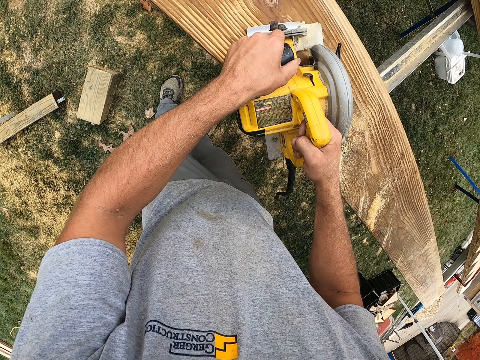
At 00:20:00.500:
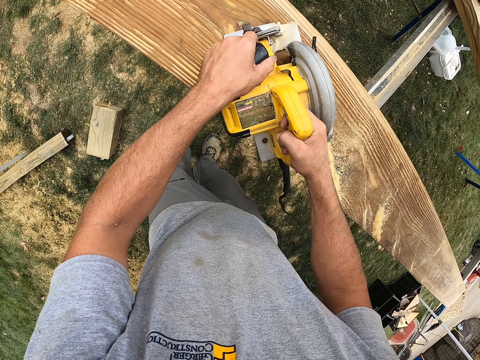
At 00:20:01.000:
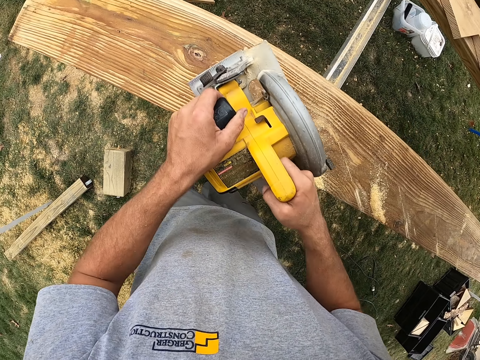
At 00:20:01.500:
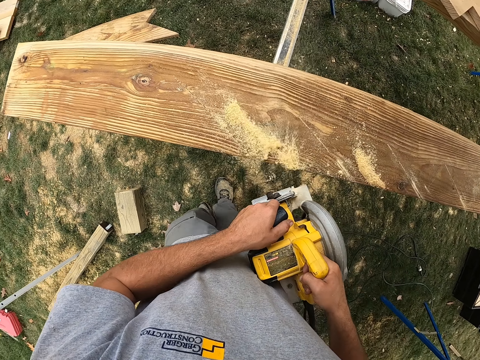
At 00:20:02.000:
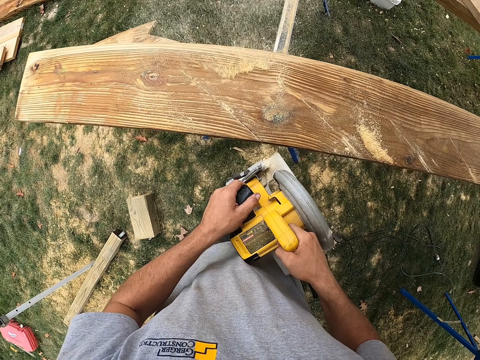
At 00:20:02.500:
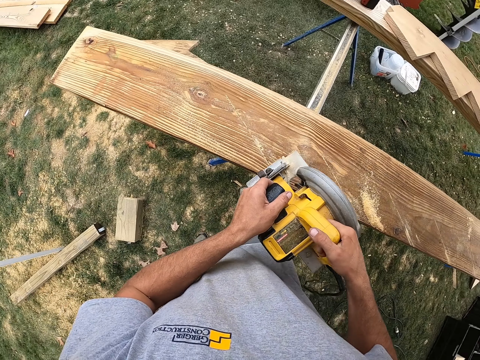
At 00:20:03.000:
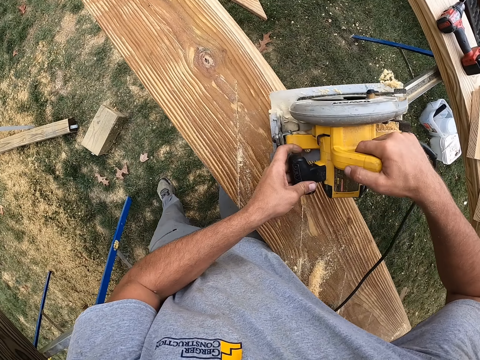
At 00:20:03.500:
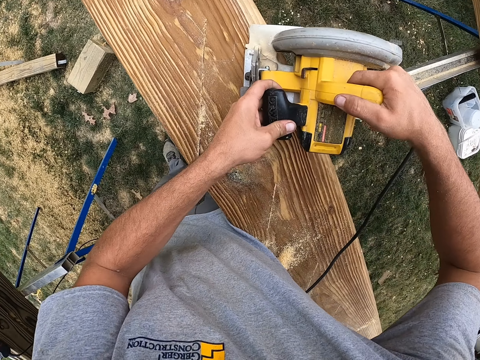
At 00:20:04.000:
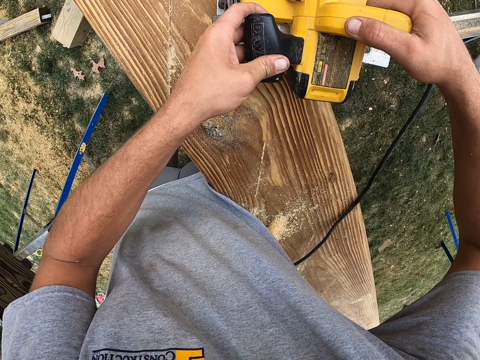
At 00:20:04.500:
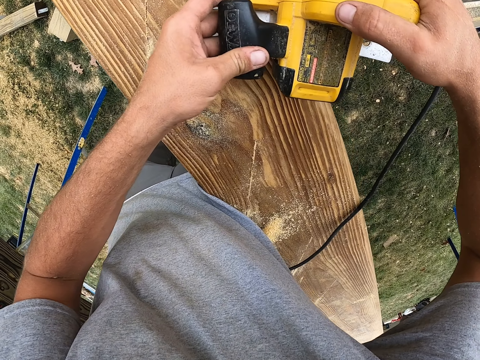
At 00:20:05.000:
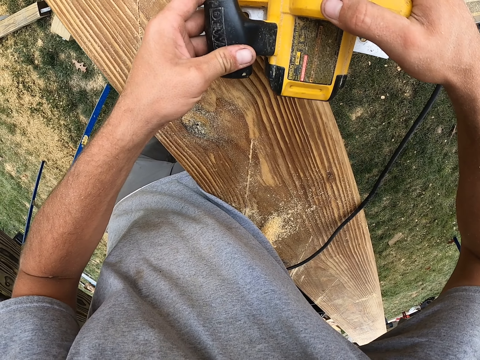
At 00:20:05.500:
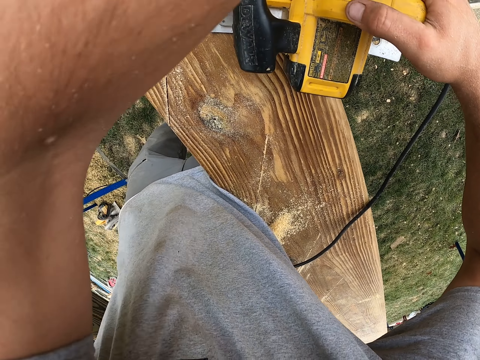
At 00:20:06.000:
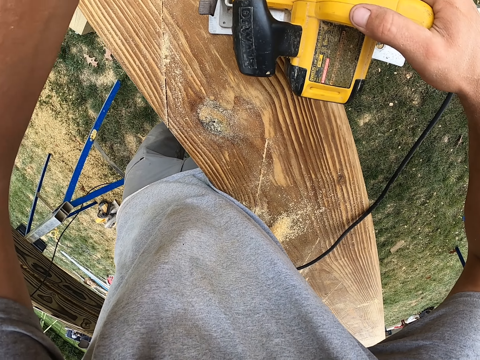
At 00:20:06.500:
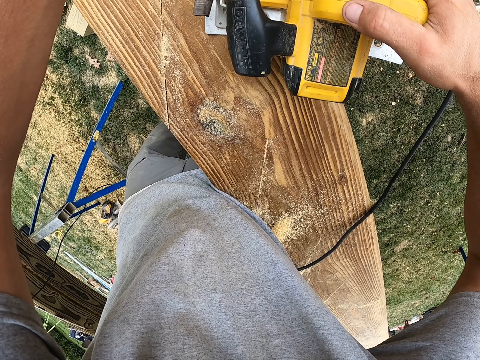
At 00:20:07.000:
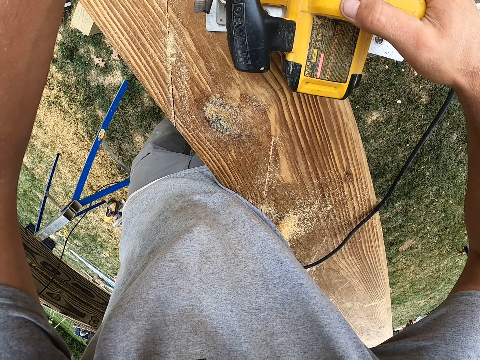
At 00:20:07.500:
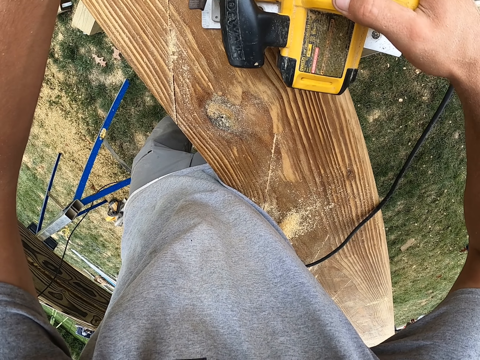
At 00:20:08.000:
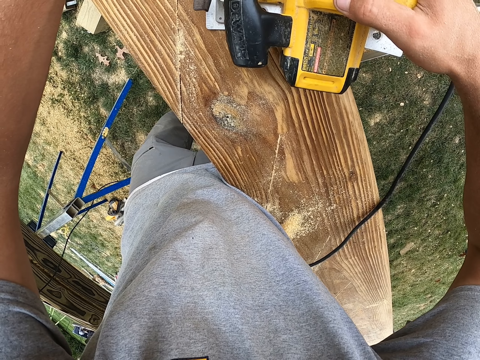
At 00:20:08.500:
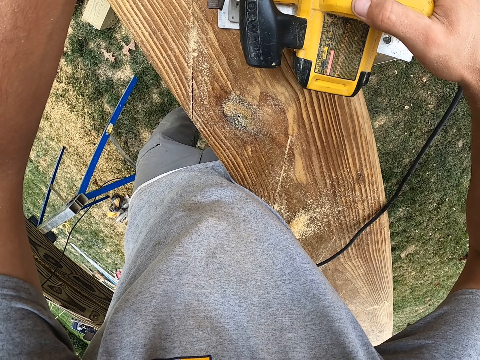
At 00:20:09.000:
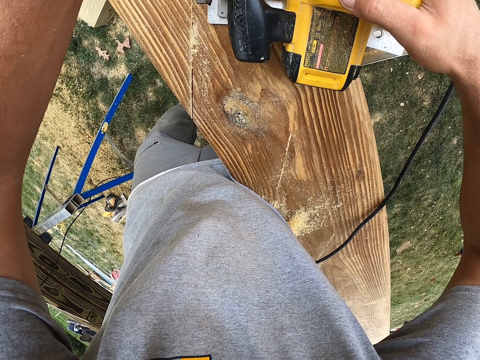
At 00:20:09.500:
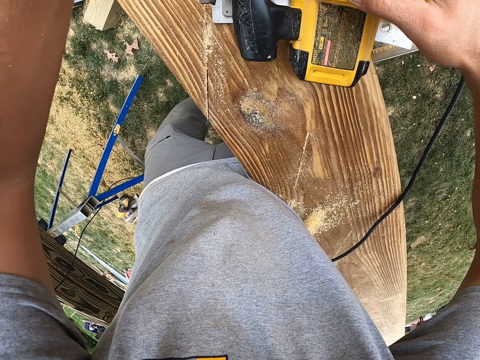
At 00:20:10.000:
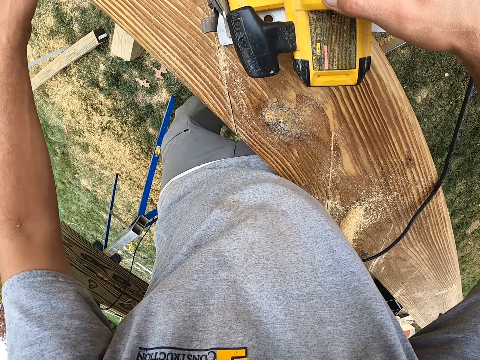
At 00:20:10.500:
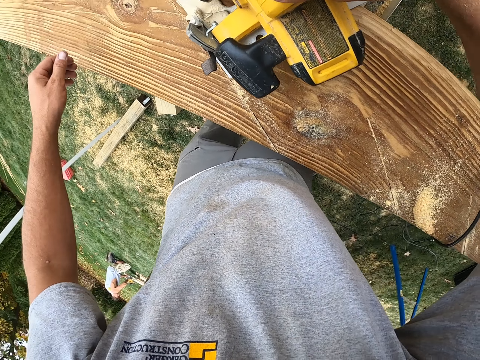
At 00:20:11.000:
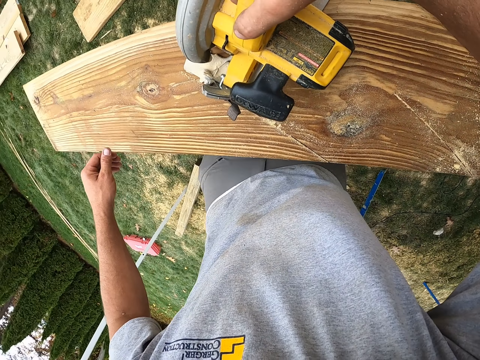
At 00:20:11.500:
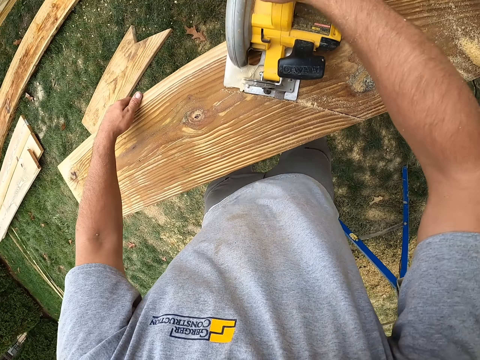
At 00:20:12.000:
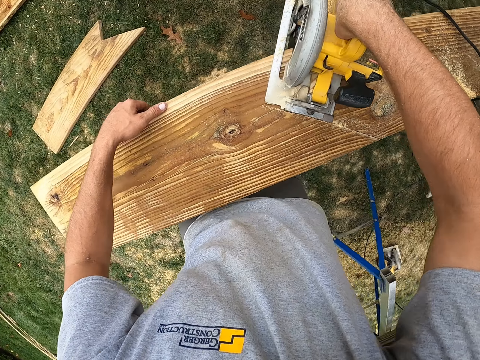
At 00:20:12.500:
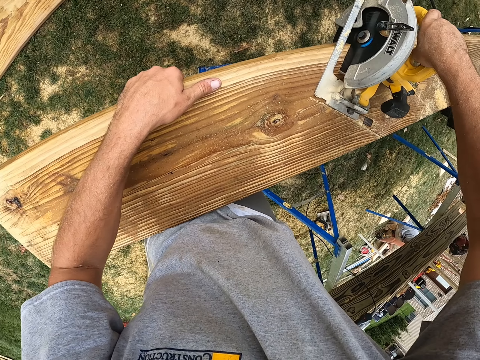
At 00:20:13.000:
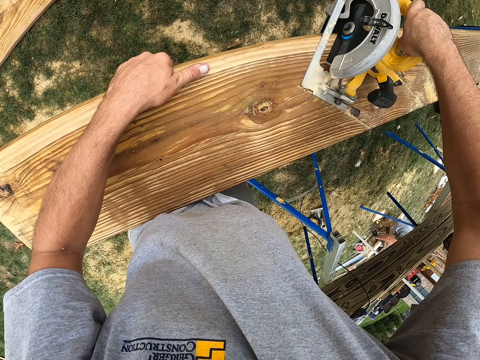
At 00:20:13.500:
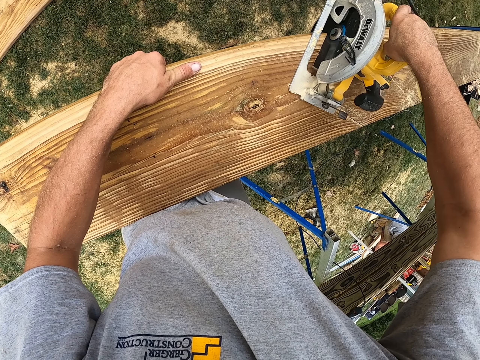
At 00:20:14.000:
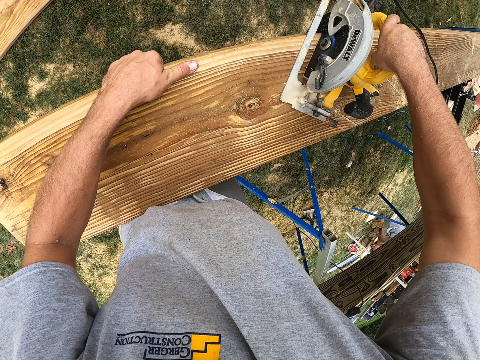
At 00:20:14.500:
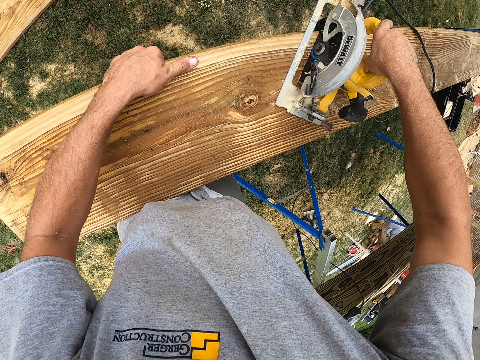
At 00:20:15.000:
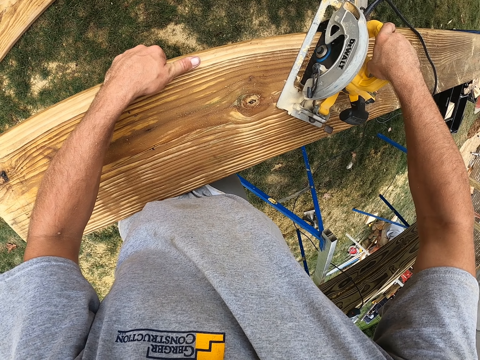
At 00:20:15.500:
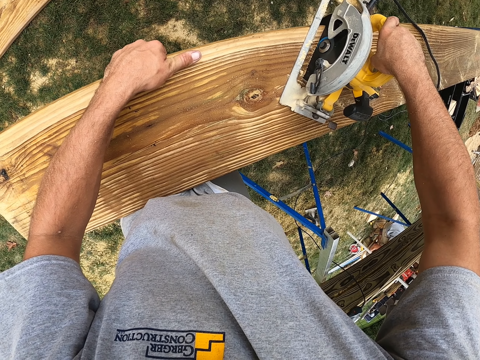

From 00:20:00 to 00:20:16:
The camera wearer blows the saw dust on the wood using the circular saw. They cut the wood. They cut the wood again.

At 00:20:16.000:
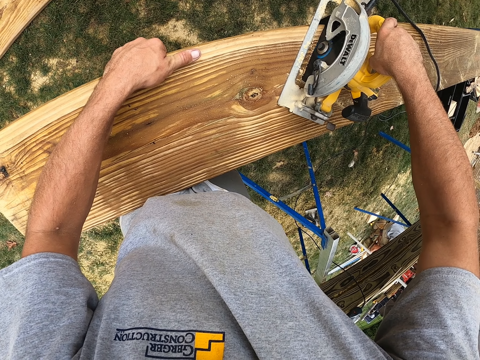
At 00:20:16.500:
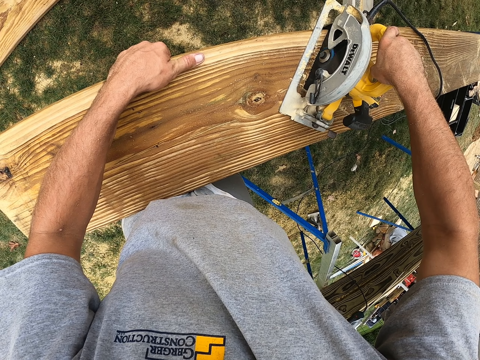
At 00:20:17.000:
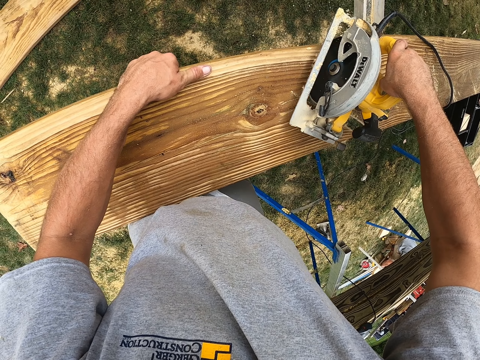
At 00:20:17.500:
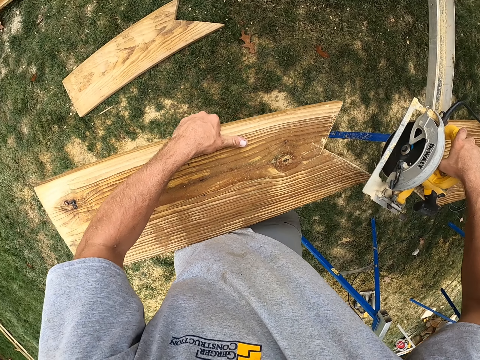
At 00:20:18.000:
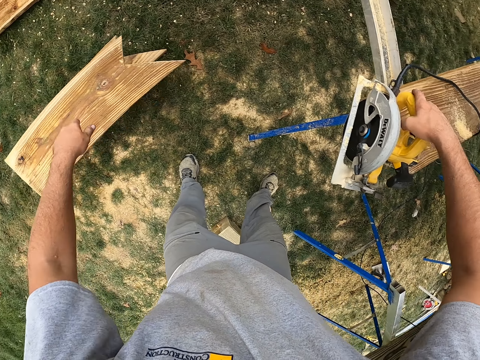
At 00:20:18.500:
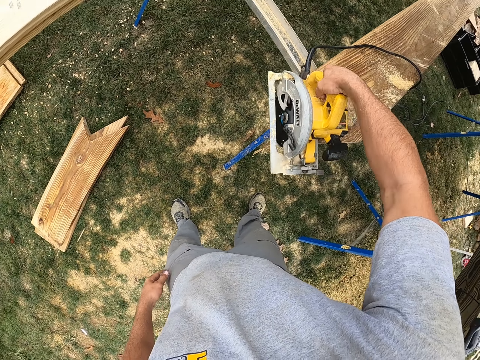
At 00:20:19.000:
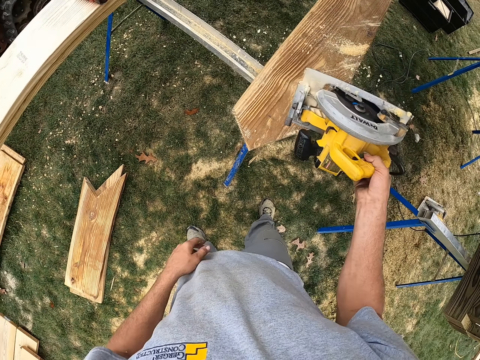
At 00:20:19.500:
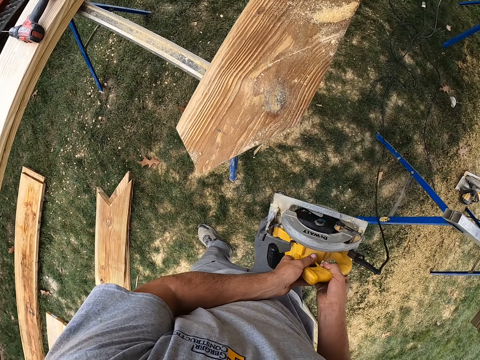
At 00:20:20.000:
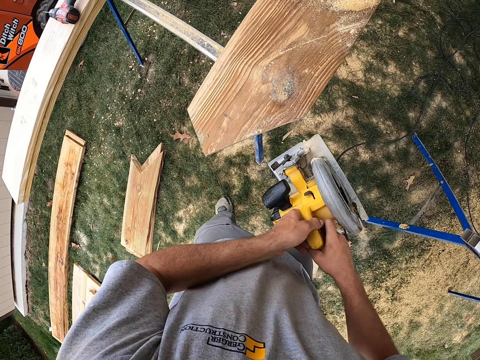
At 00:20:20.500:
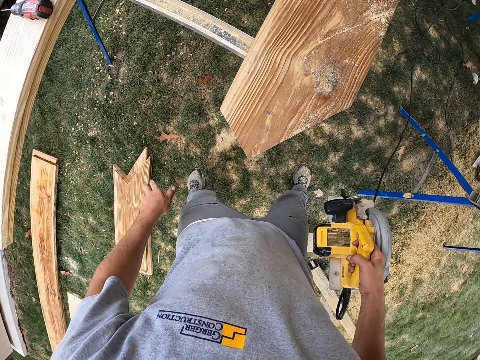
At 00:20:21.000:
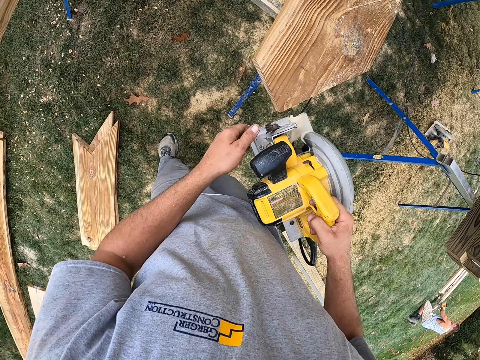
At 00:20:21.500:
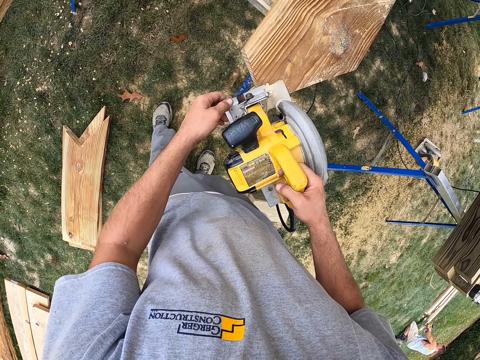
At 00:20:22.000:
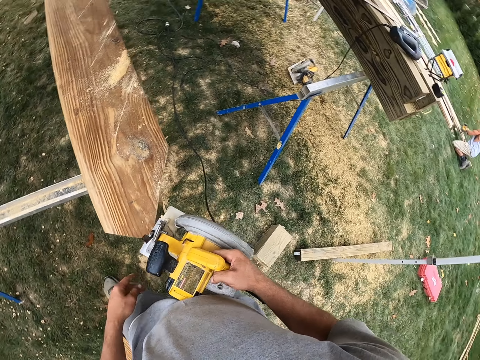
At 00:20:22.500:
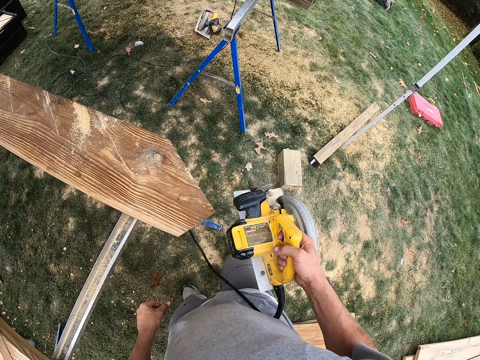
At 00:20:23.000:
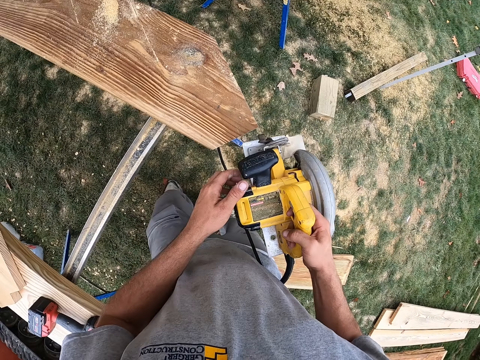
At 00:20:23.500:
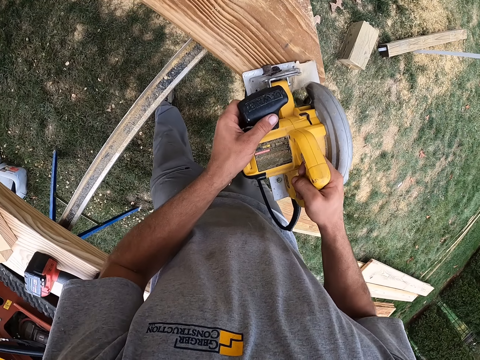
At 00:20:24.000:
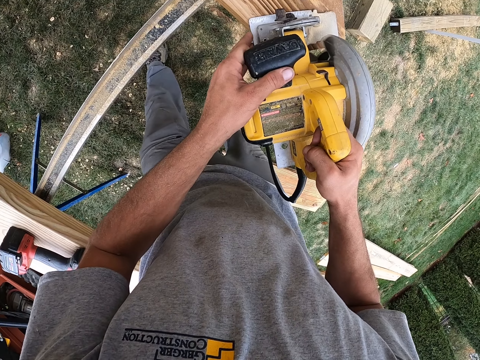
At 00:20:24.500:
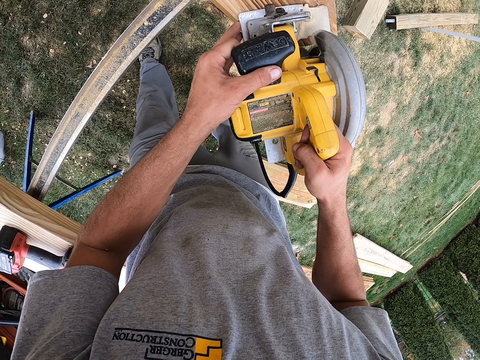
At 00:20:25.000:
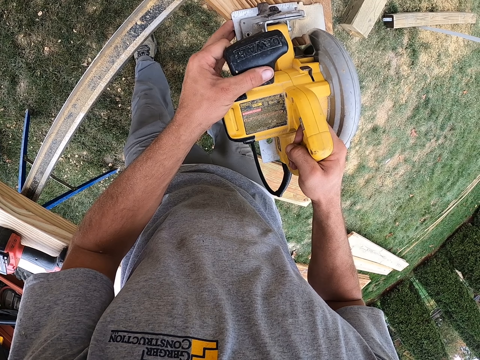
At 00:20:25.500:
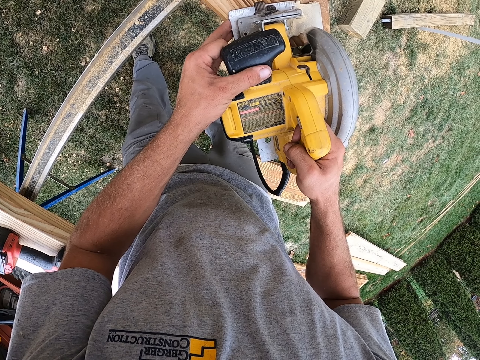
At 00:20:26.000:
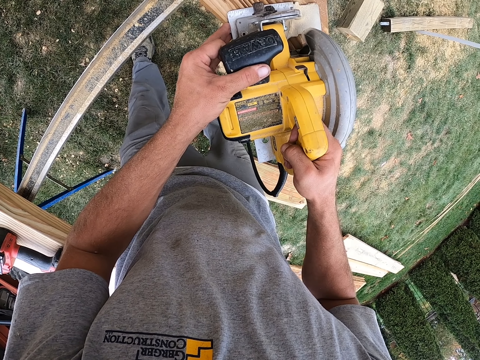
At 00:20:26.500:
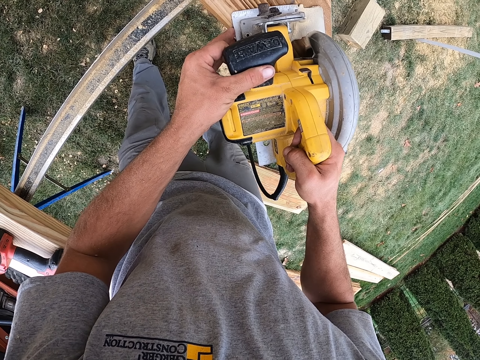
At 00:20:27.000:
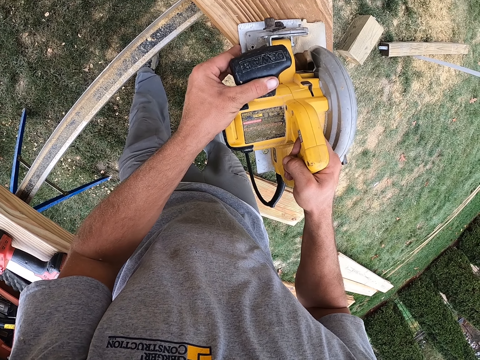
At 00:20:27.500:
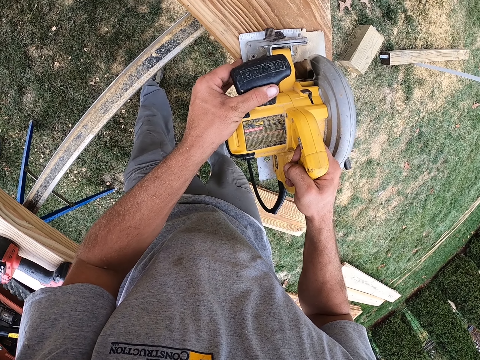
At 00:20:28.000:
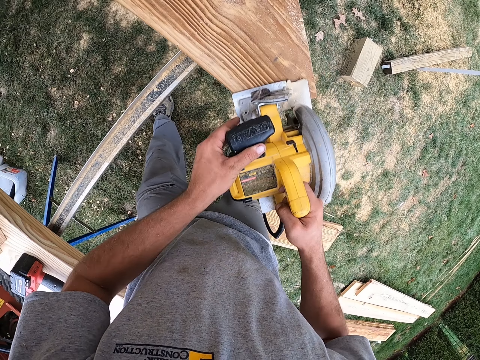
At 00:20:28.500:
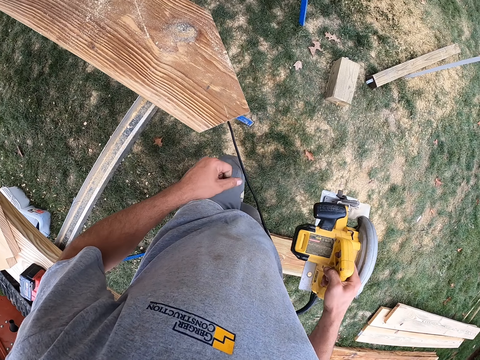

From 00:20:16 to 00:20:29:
The camera wearer picks up a piece of wood and drops the piece of wood on the ground. They take the circular saw. They cut the end of the wood.
